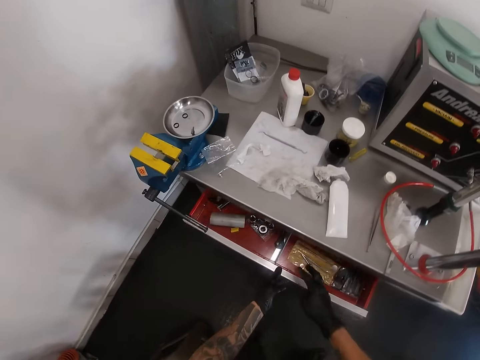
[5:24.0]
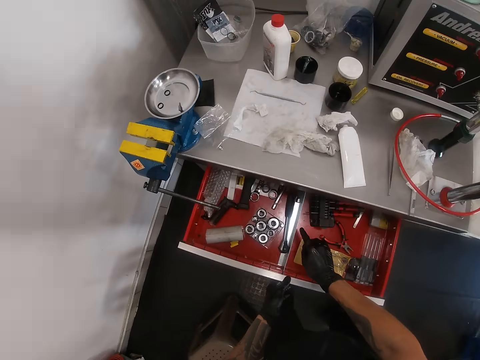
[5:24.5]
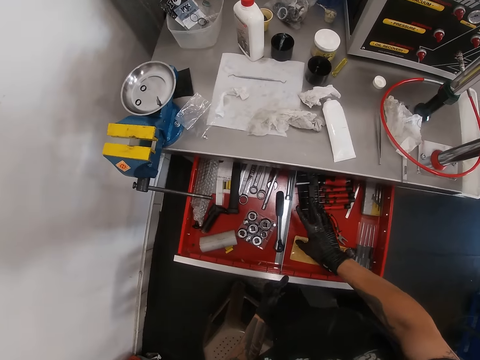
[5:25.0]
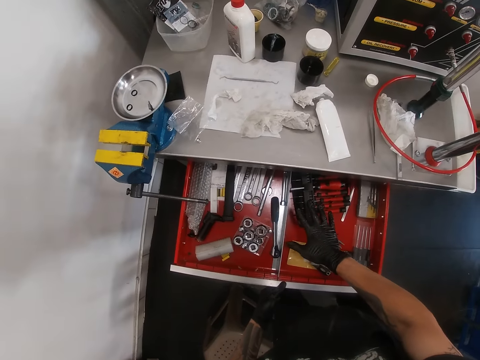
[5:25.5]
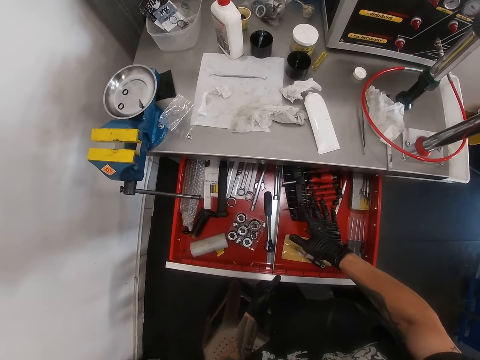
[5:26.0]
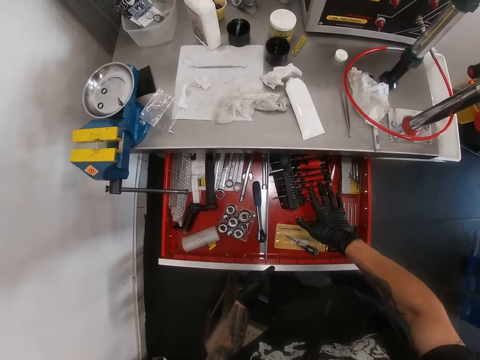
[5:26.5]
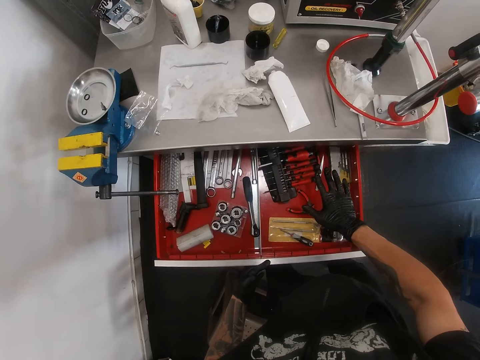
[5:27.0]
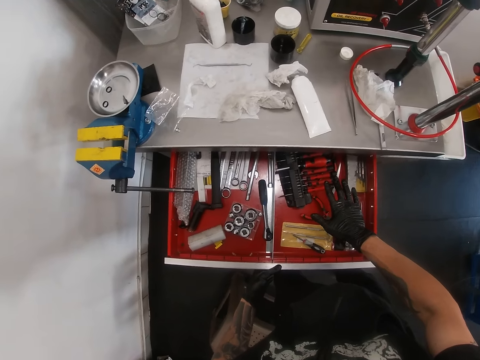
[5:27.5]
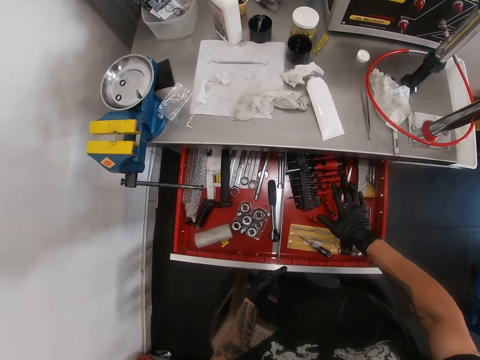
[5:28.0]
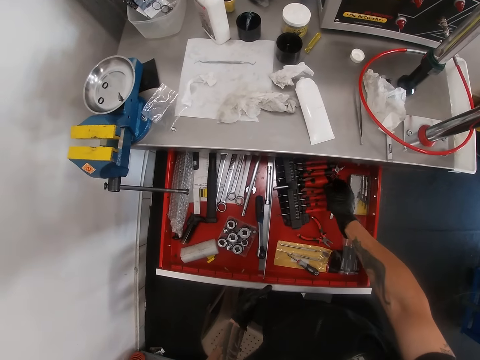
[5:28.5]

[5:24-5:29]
The camera wearer moves the hand in the drawer. He touches a screwdriver in the drawer with his right gloved hand.

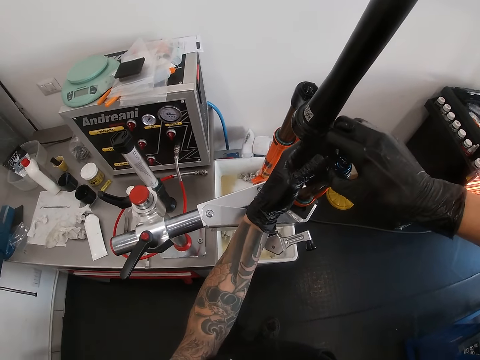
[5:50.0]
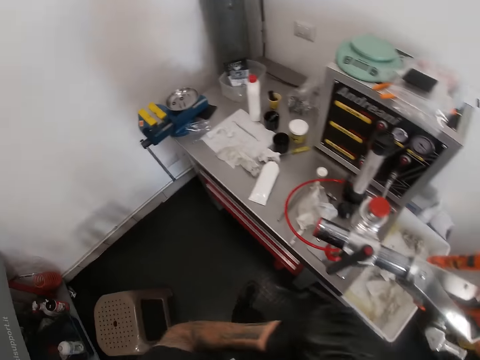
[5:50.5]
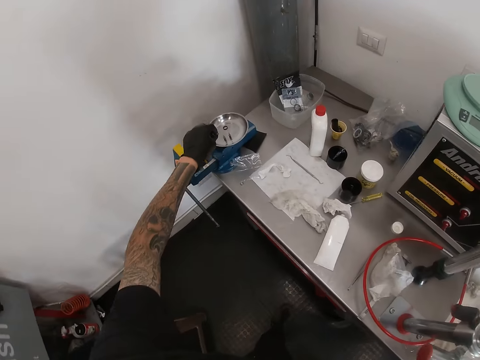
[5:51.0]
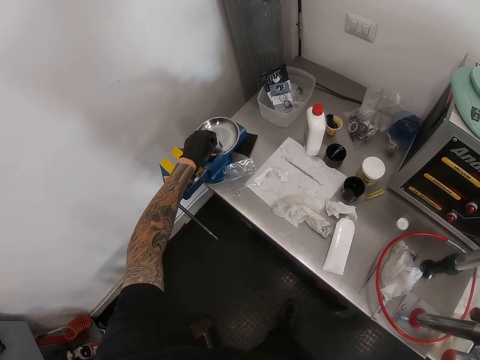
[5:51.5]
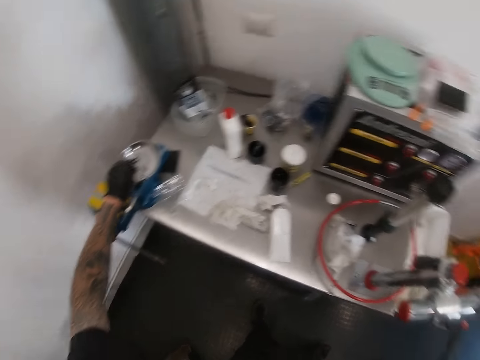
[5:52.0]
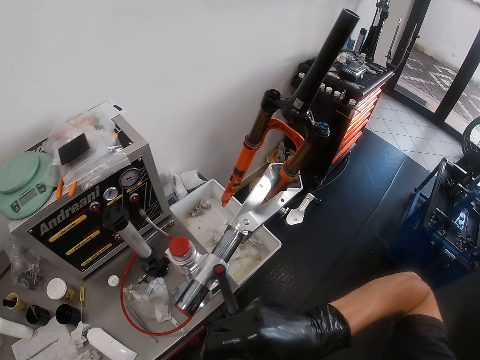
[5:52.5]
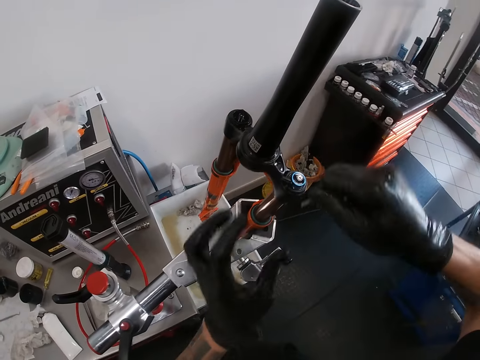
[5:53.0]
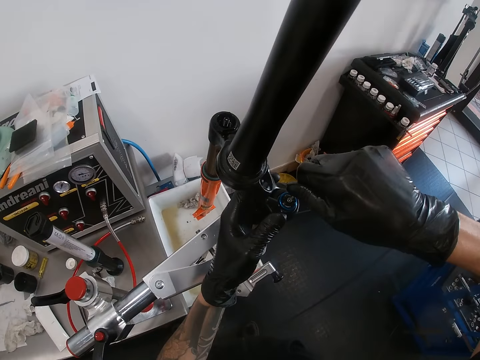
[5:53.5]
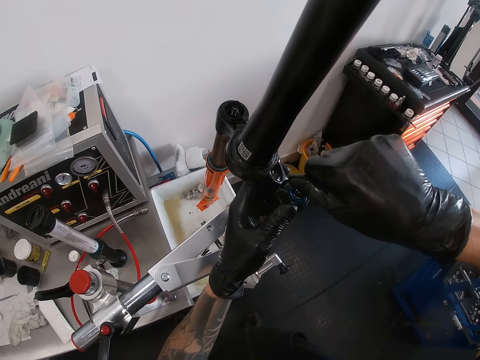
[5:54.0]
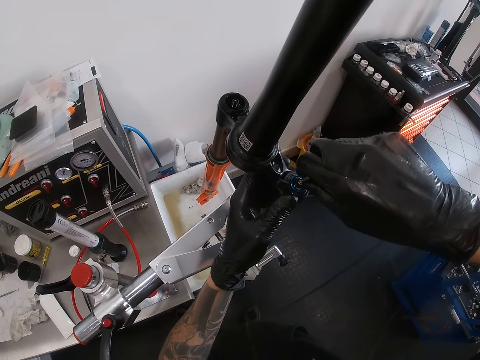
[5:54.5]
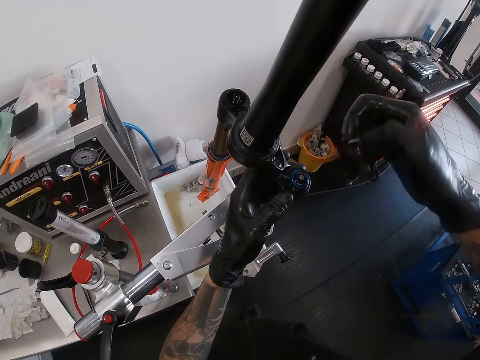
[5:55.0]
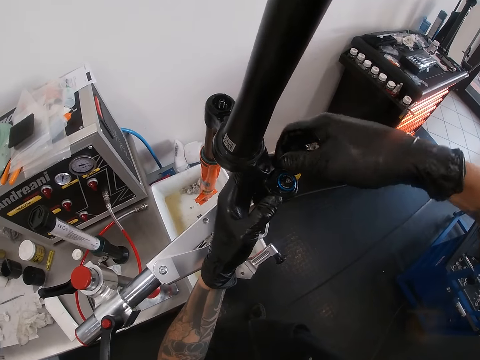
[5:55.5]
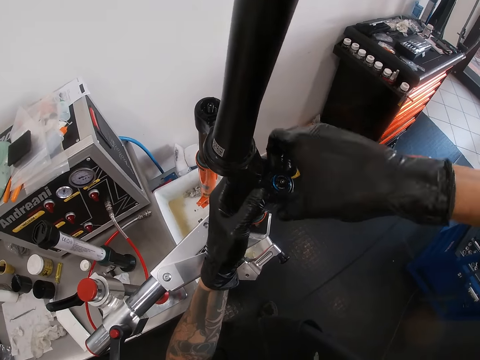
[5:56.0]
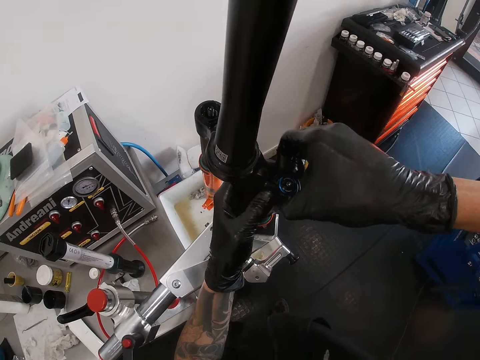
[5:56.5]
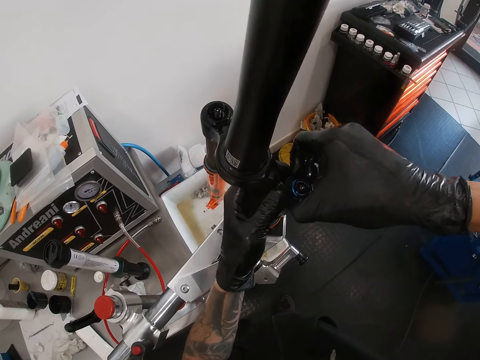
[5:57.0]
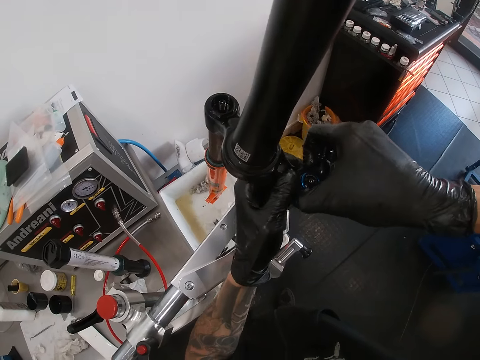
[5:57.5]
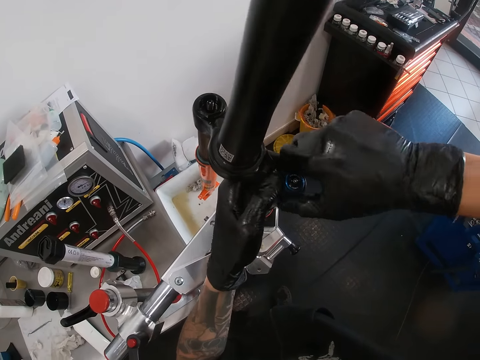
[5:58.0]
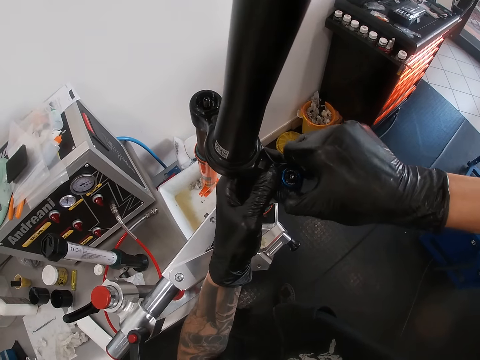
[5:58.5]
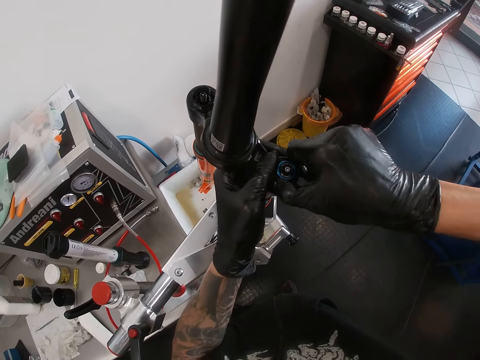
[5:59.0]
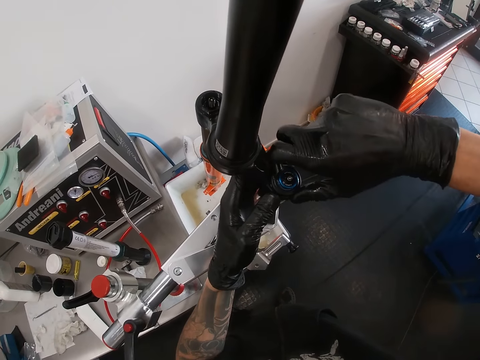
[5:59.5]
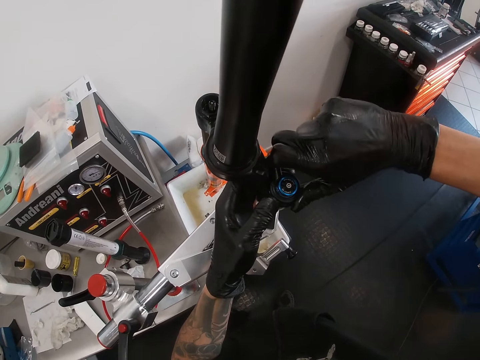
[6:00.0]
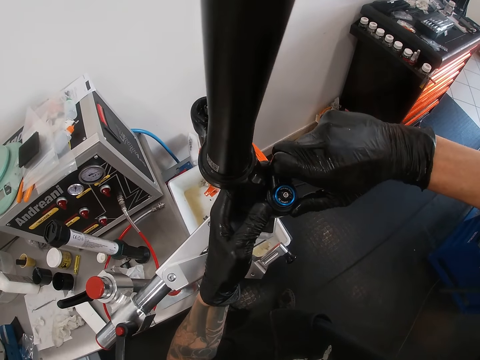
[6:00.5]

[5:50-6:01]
The camera wearer picks the screwdriver head from the bench vice with his left gloved hand. He puts the nut on the plate. He passes the screwdriver head from his left gloved hand to his right gloved hand. He holds the fork crown with his left gloved hand. He drives the screw on the top bearing with the screwdriver head in his right gloved hand. He holds the top bearing of the fork crown with his right gloved hand. He removes the nut from the plastic.

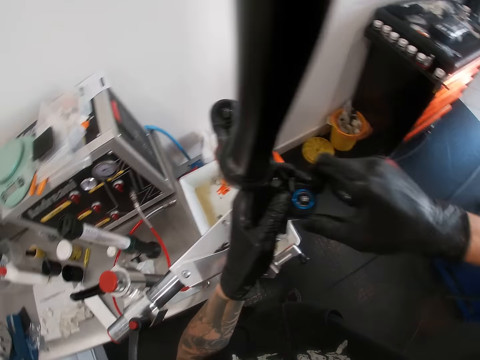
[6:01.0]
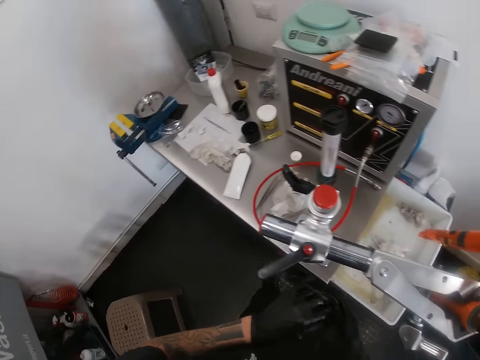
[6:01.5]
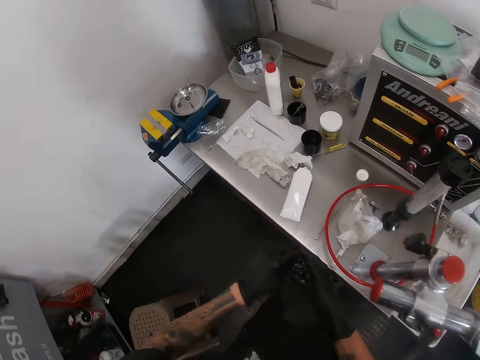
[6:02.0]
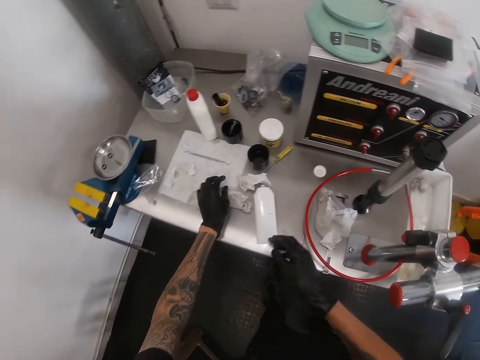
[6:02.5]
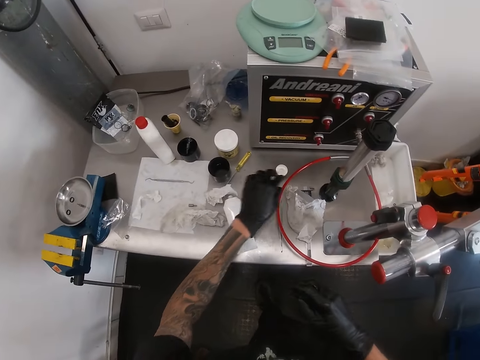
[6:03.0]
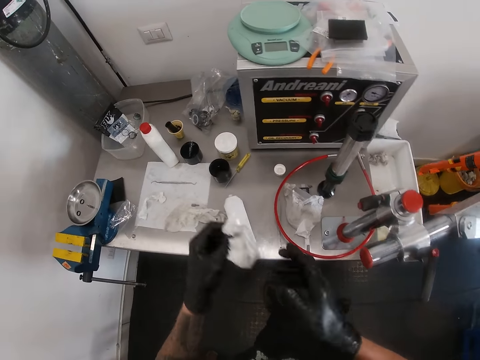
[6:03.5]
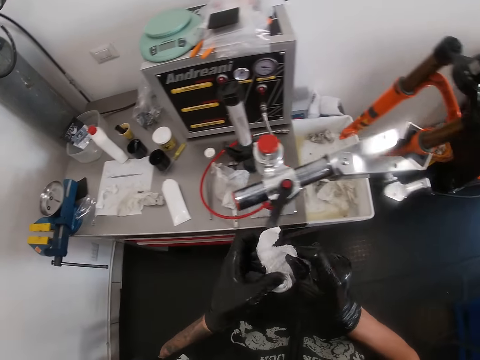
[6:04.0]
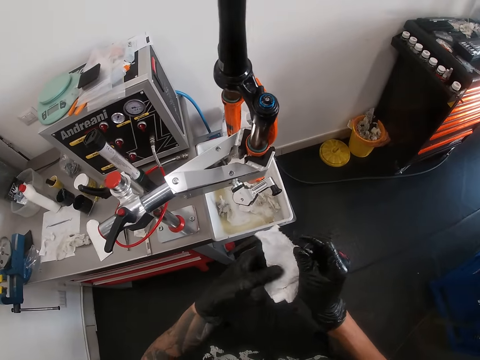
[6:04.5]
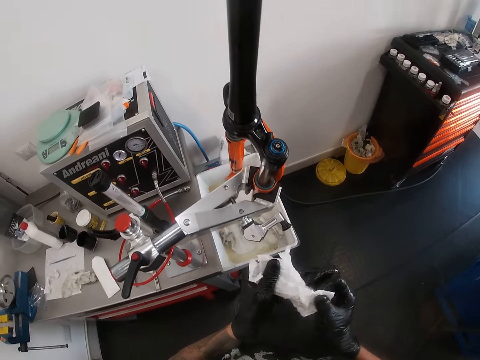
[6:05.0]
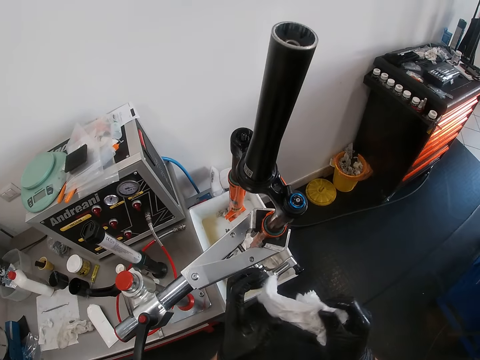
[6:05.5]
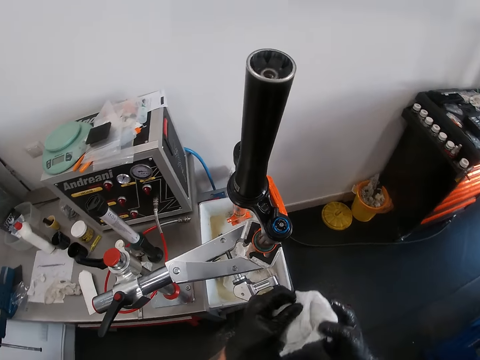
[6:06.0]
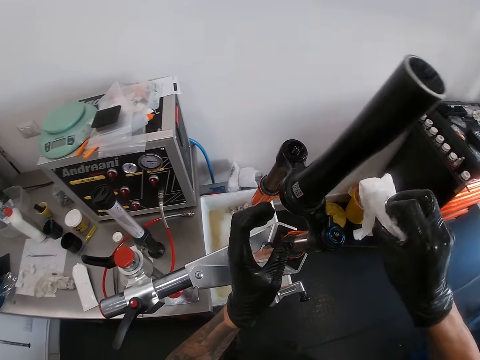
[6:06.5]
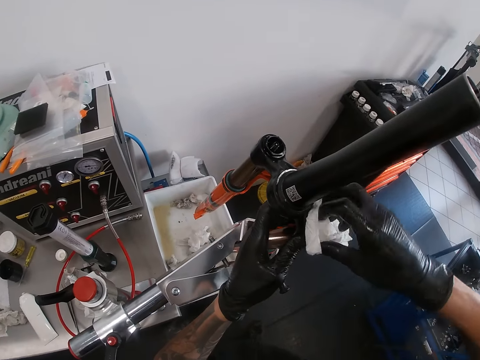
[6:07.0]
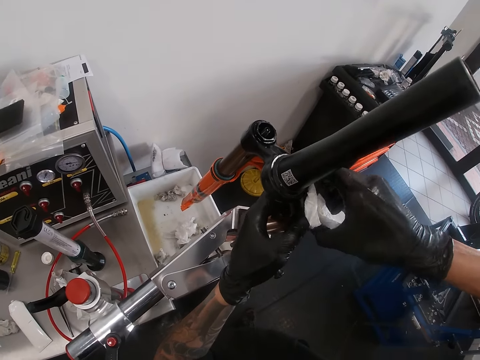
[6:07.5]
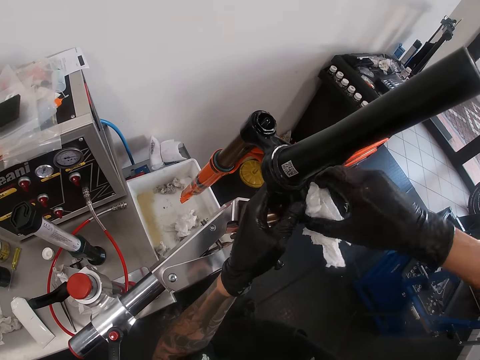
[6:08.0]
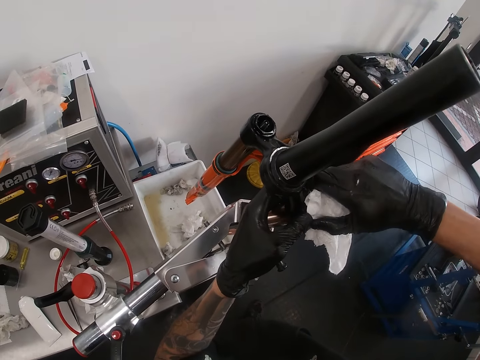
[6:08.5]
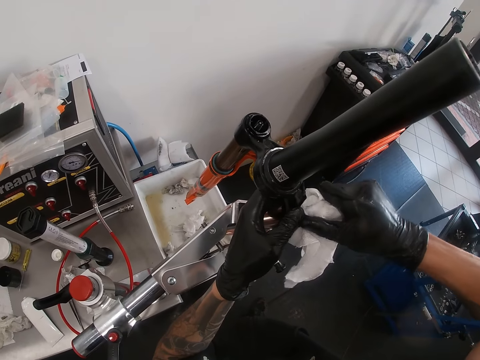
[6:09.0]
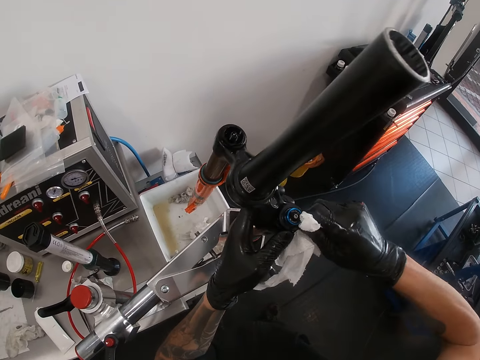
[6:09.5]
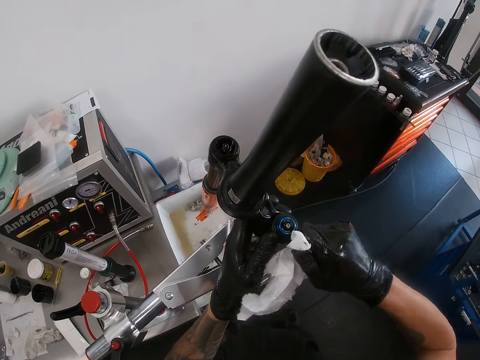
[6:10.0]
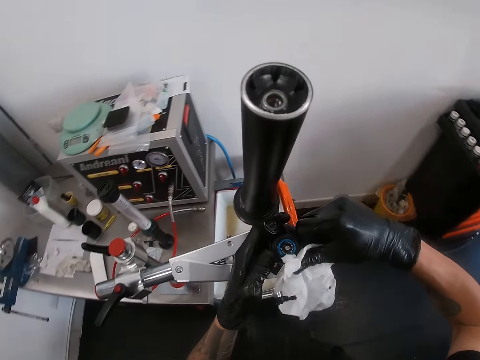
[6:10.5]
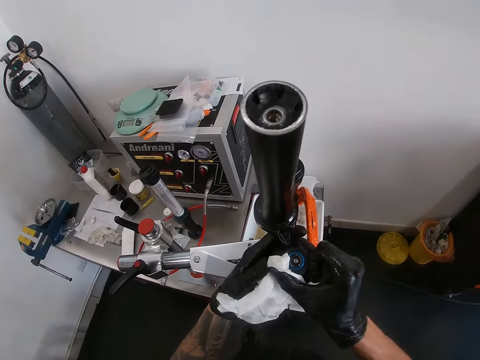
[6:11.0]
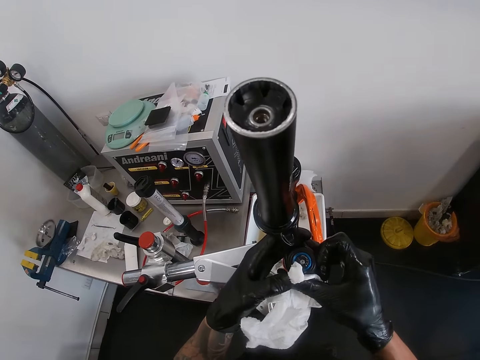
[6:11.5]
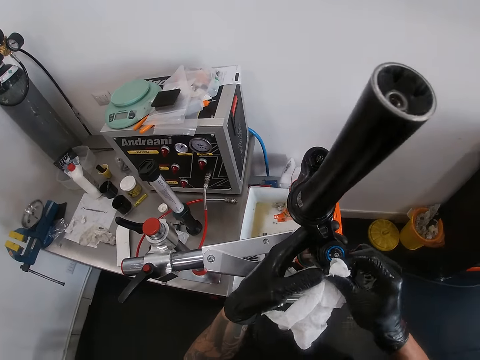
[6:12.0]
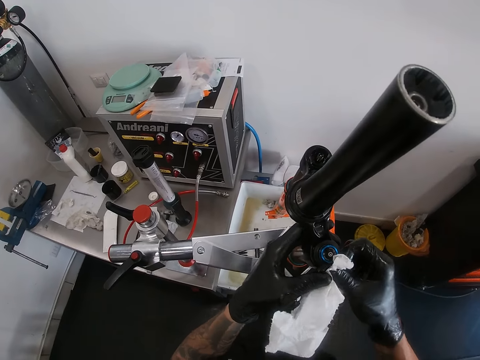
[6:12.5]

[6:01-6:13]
The camera wearer drops the screwdriver head on the paper on the table with his left gloved hand. He puts the nut down. He picks the tissue paper from the paper on the table with his left gloved hand. He cleans his gloved hands with the tissue paper. He stretches the paper. He cleans the top bearing of the fork crown with the tissue paper in his right gloved hand. He holds the fork crown with his left gloved hand.
